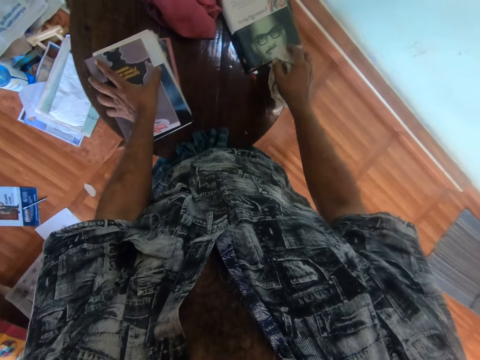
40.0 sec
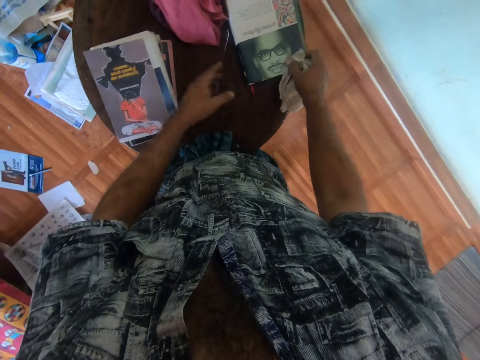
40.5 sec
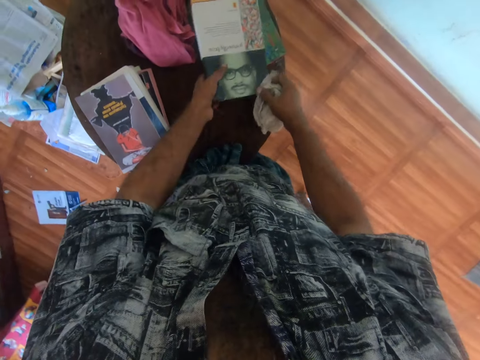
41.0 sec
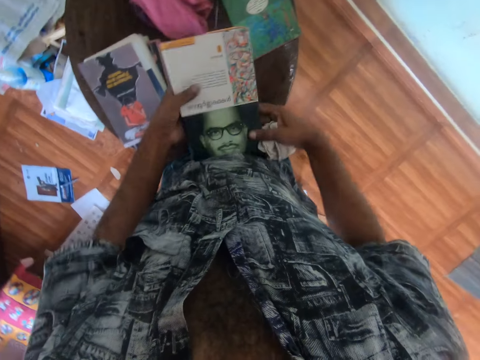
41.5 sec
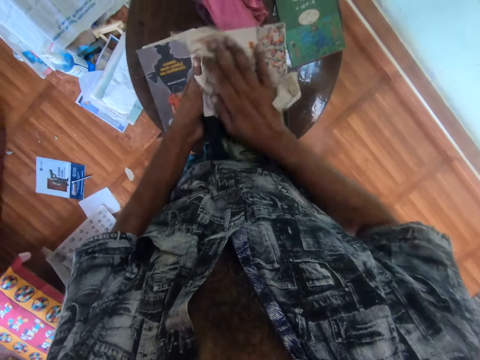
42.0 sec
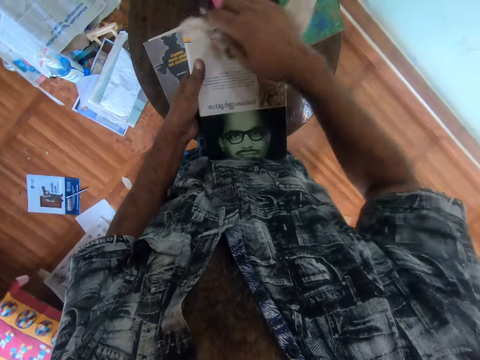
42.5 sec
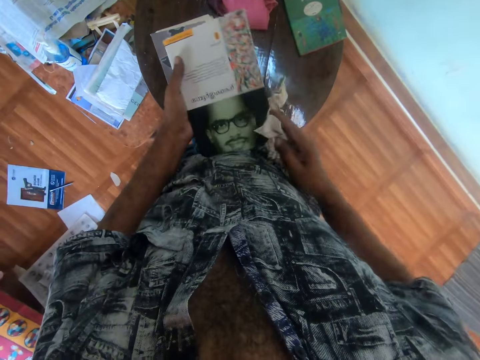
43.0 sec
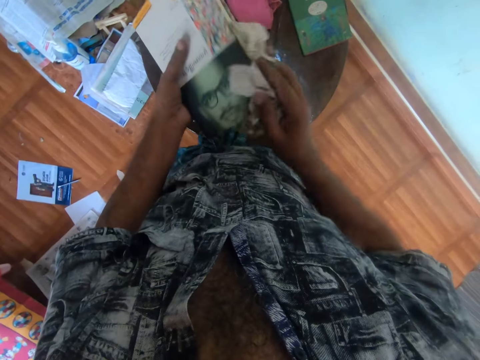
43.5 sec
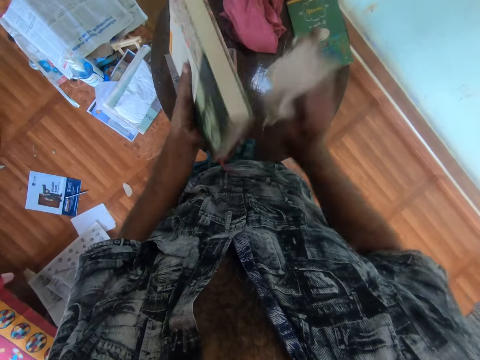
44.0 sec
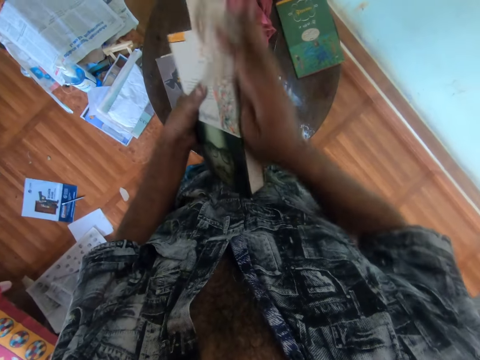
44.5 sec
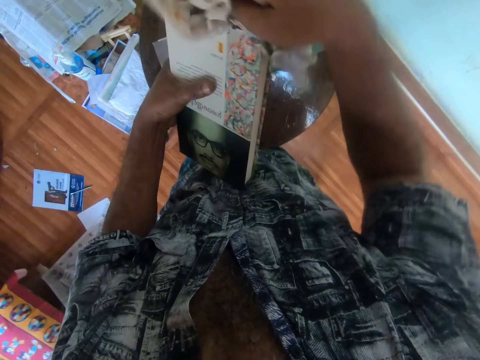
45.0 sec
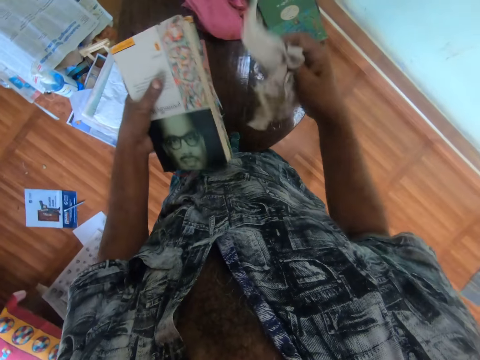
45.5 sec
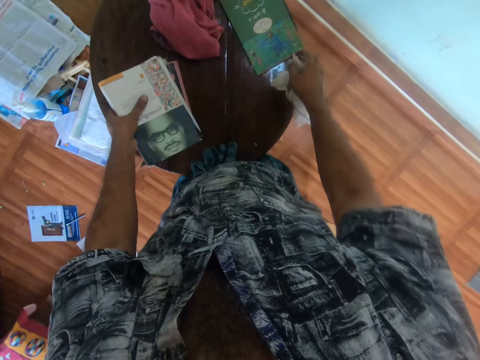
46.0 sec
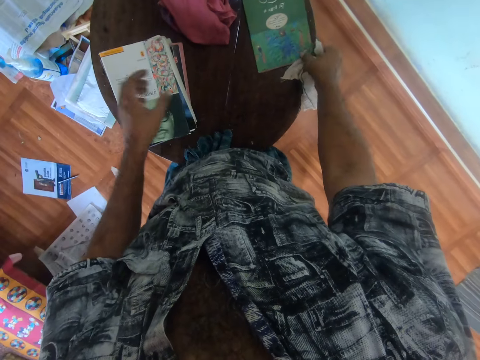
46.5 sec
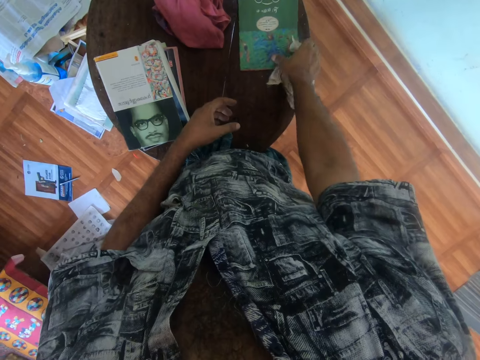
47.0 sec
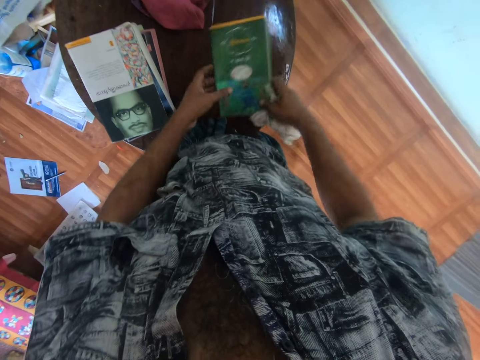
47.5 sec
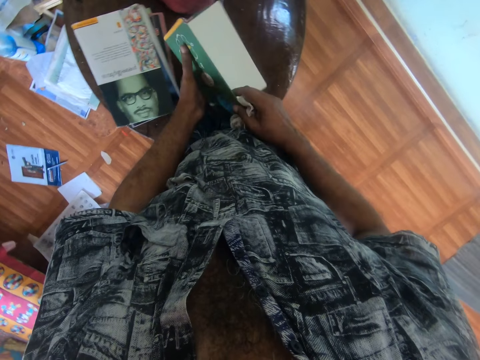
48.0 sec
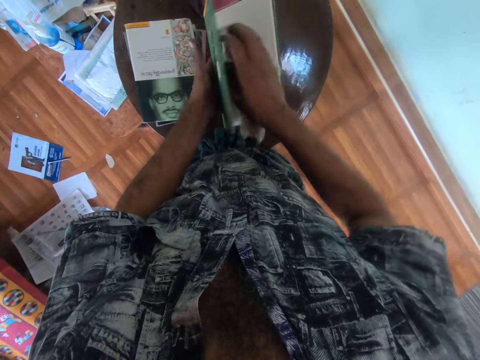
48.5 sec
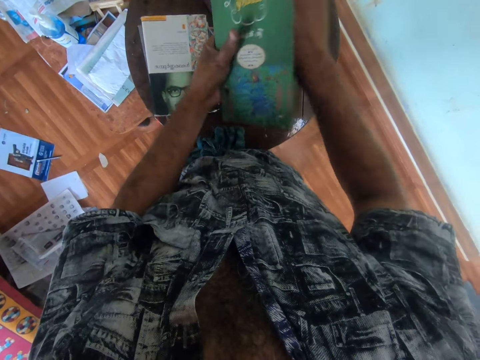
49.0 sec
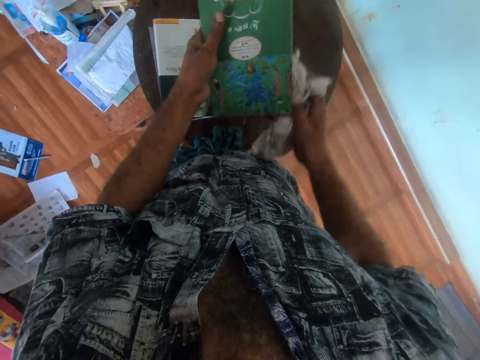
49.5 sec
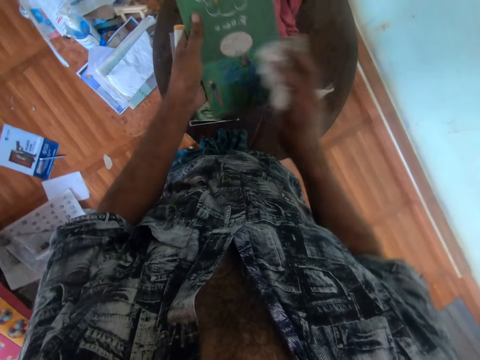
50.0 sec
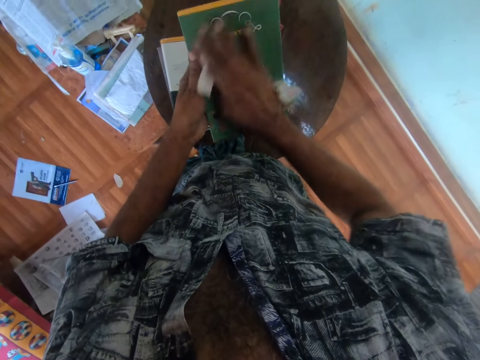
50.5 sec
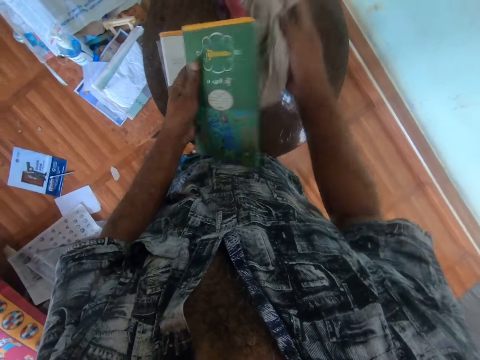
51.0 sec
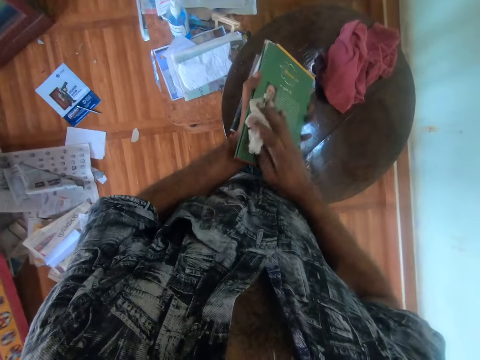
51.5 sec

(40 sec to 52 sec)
The camera wearer places the book on the table with his left hand. He places his right hand on a book on the table. He places his left hand on the book. He picks up the book. He holds the book with his left hand. He cleans the book in his left hand with the white rag in his right hand. He places the book on the table with his left hand. He places his right hand on the book on the table. He passes the book in his right hand to his left hand. He opens the book in his left hand with his right hand. He cleans the book in his left hand with the white rag in his right hand. He picks up the book.

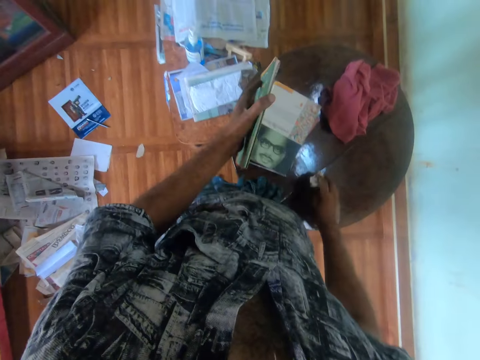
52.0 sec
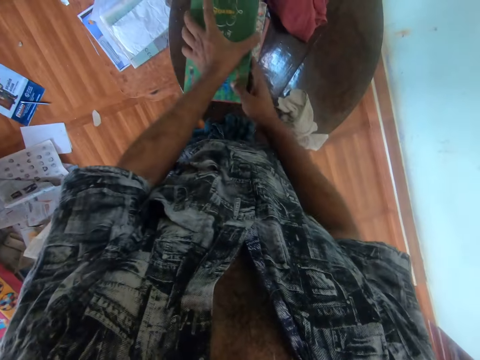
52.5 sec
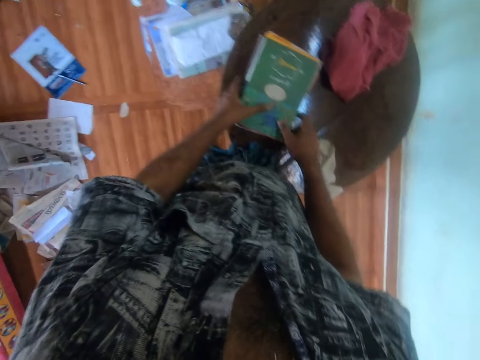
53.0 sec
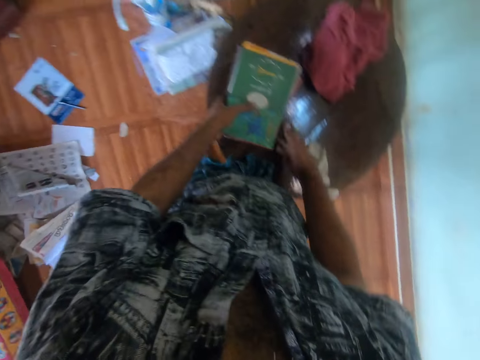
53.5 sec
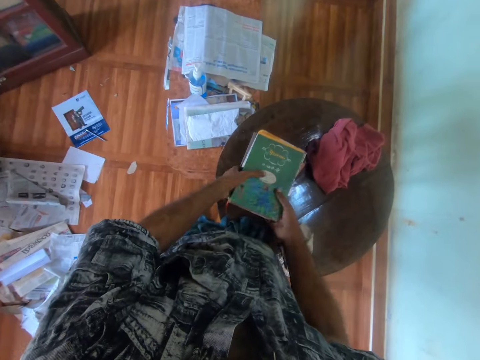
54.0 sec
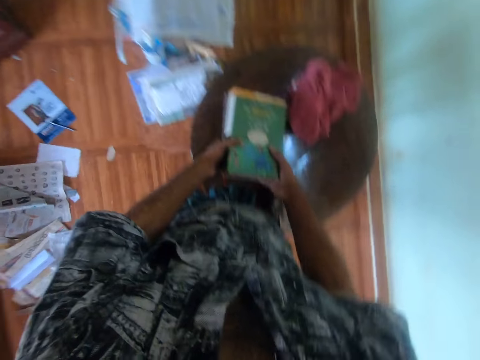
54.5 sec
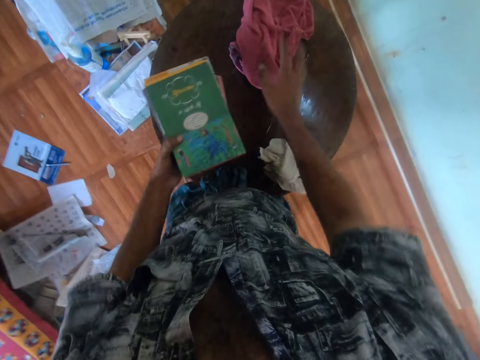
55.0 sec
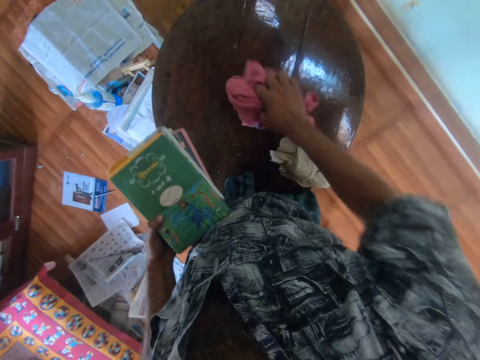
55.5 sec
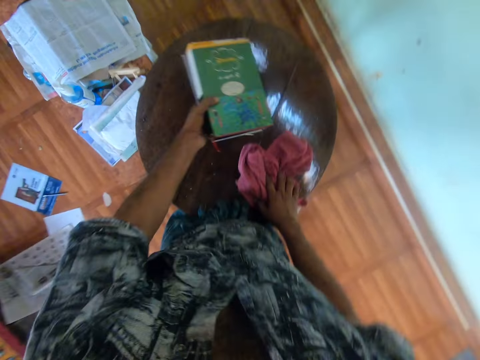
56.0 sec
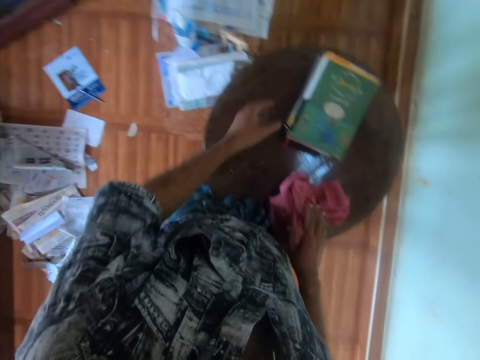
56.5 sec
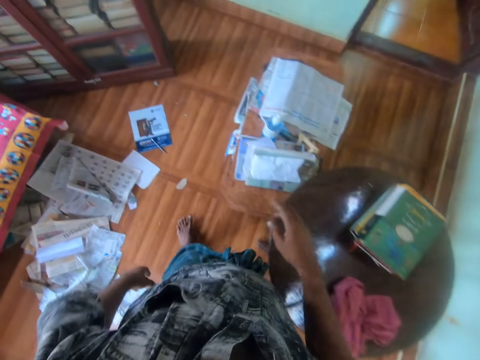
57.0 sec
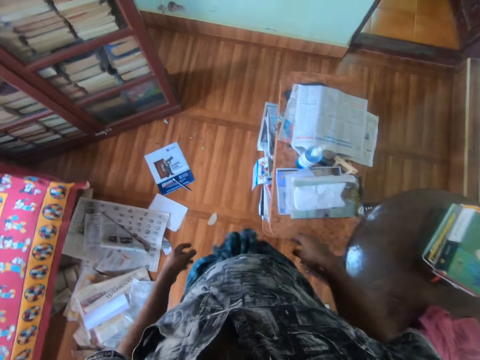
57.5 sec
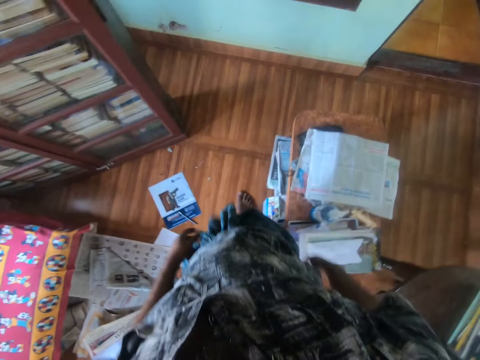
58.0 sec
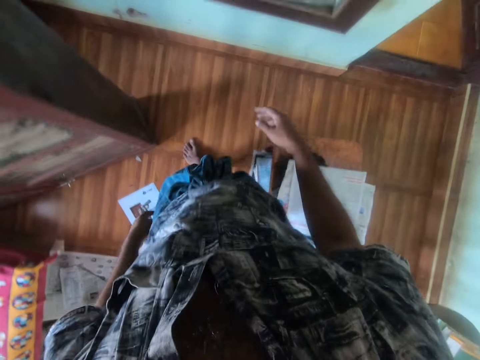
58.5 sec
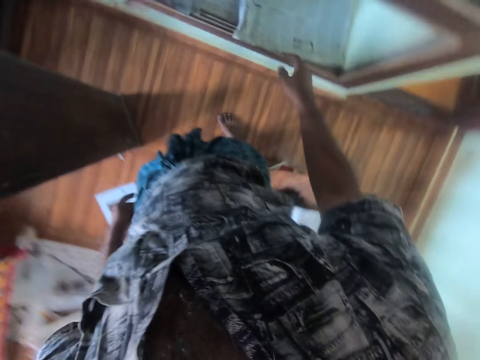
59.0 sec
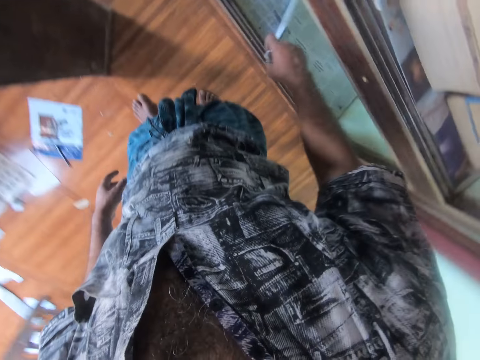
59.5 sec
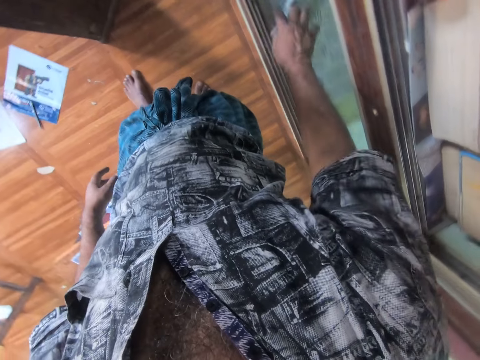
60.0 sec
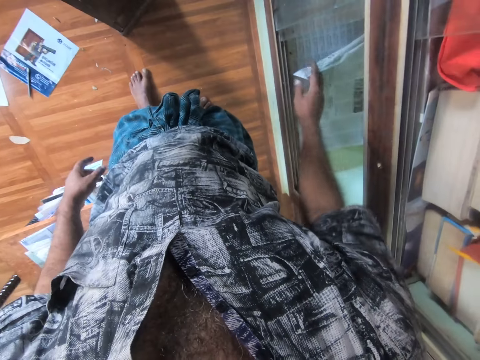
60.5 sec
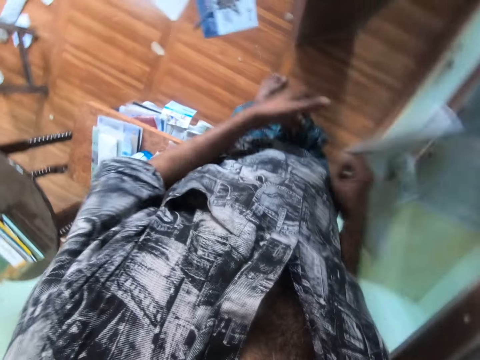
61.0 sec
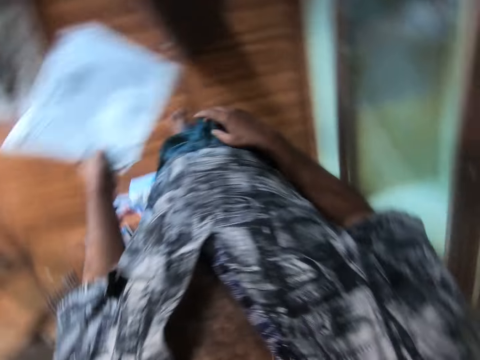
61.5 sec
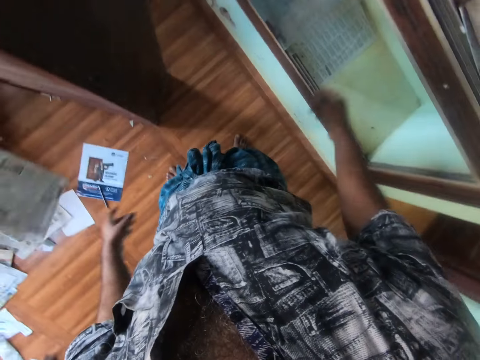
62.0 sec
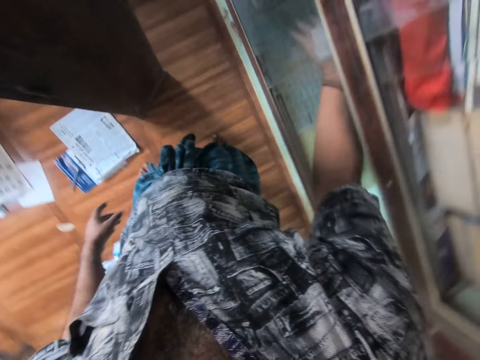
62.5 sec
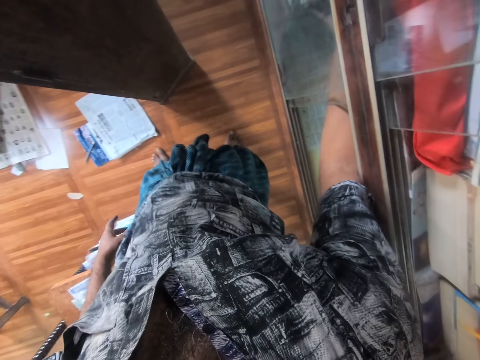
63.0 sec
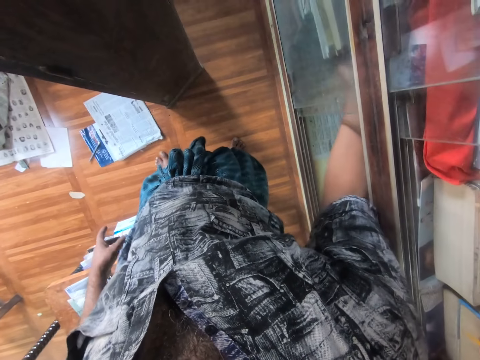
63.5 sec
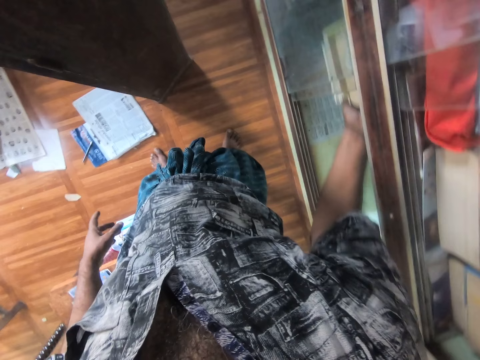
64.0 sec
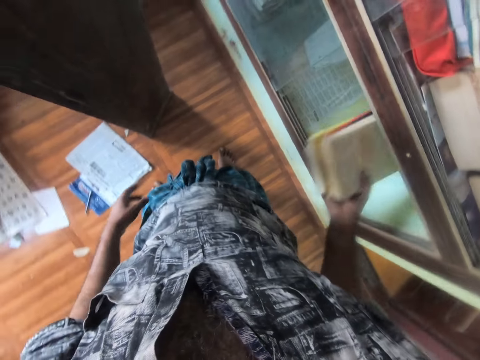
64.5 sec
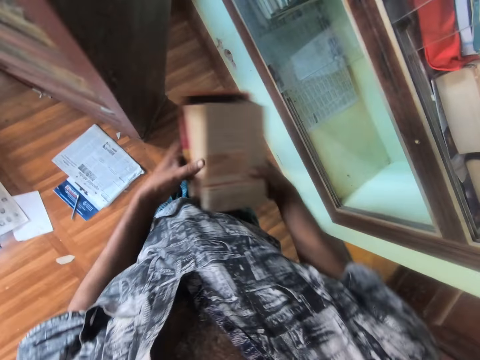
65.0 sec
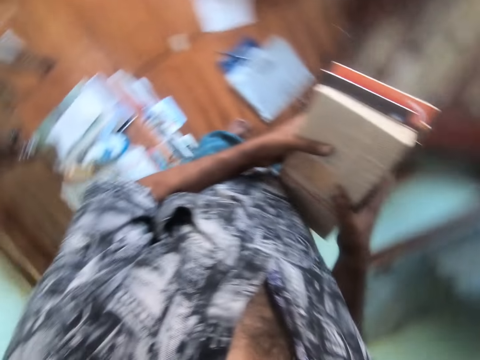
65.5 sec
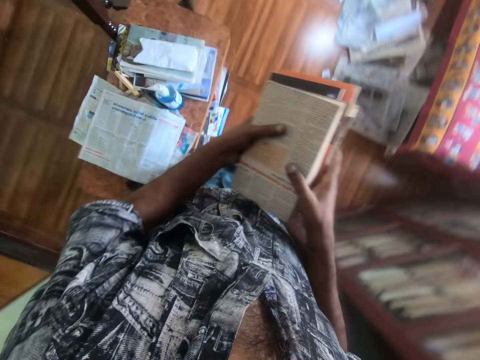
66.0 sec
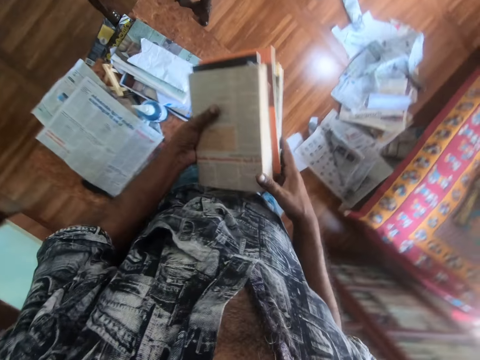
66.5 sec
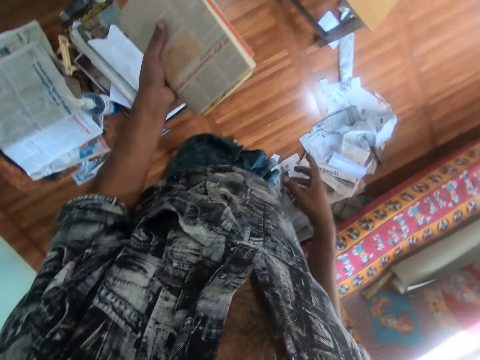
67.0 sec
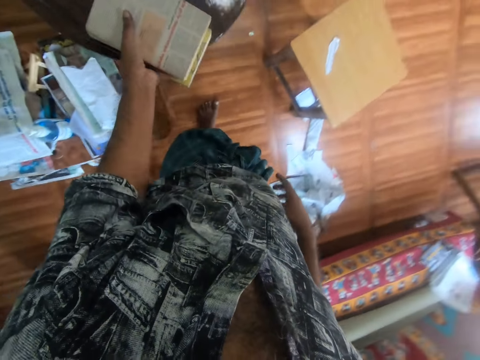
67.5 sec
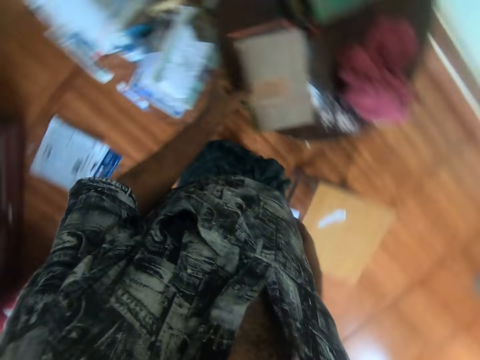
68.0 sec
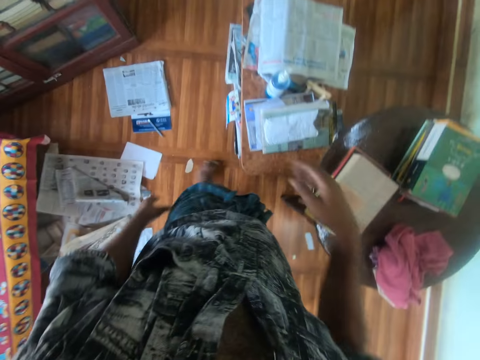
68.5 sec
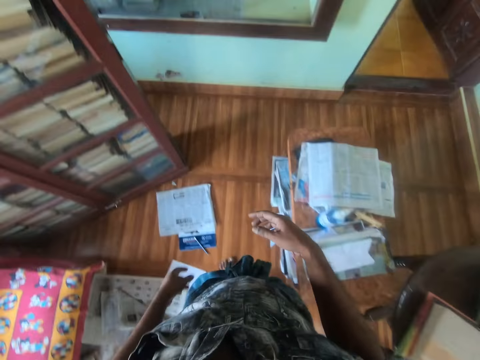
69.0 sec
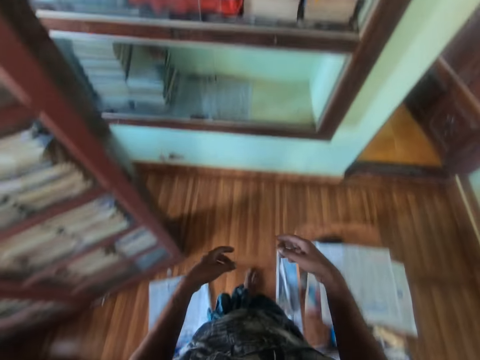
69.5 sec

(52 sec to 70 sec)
The camera wearer drops the white rag on the table with his right hand. He places his right hand on the book in his left hand. He puts down the book. He picks up the books on the table with his left hand. He moves the rag on the table with his right hand. He drops the books in his left hand on the table. He walks towards shelves. He removes papers or newspaper from a shelf with his right hand. He moves the newspaper. He passes the papers in his right hand to his left hand. He drops the papers in his left hand on the ground. He picks up some books from the shelf with his right hand. He passes the books in his right hand to his left hand. He holds the books with his hands. He drops the books in his left hand on the table.
